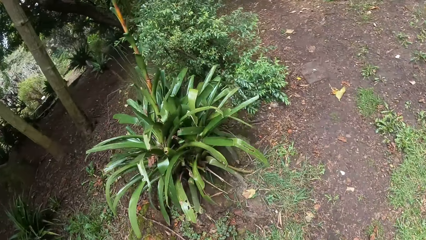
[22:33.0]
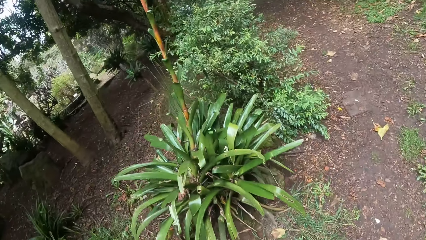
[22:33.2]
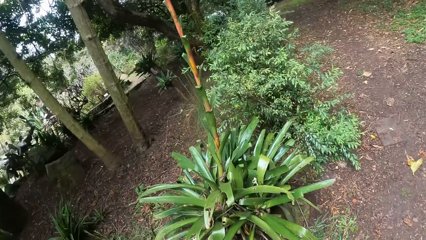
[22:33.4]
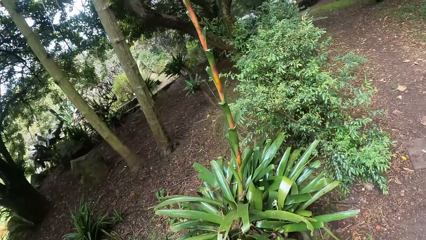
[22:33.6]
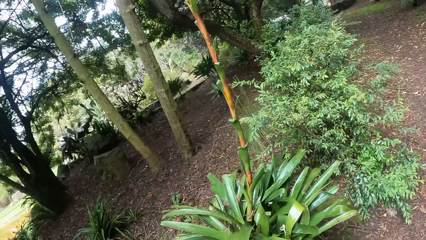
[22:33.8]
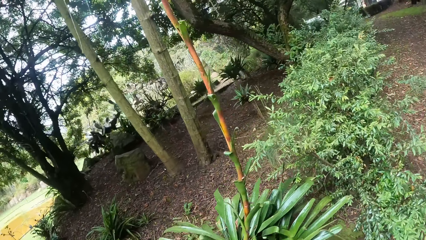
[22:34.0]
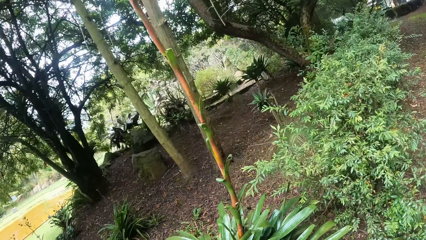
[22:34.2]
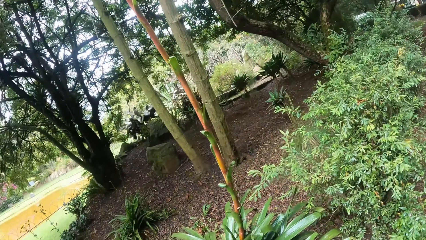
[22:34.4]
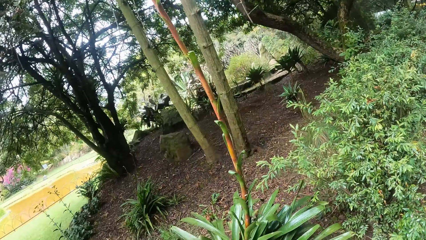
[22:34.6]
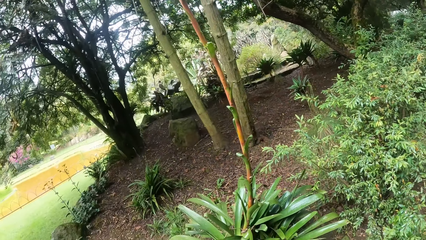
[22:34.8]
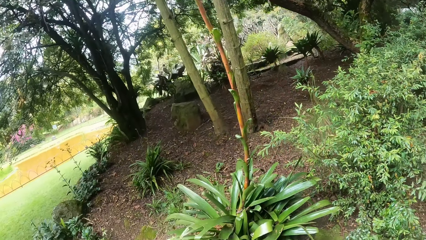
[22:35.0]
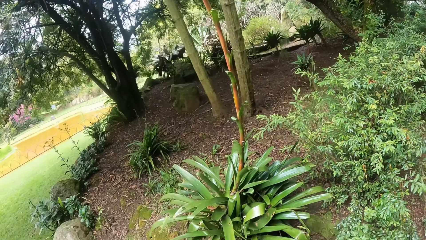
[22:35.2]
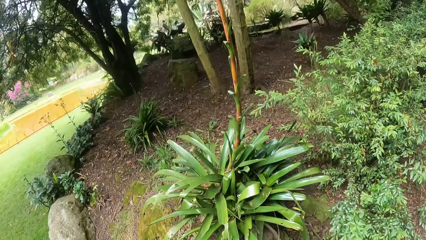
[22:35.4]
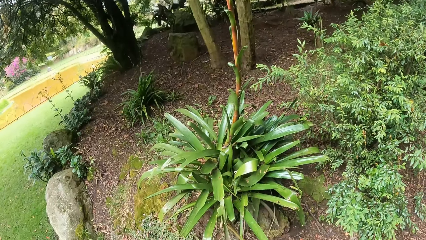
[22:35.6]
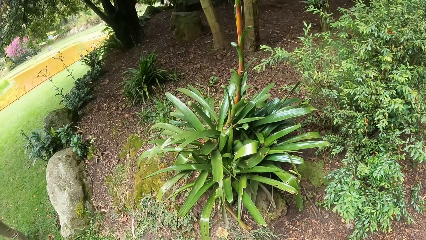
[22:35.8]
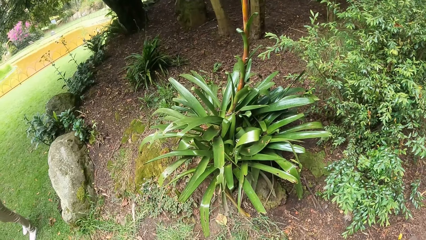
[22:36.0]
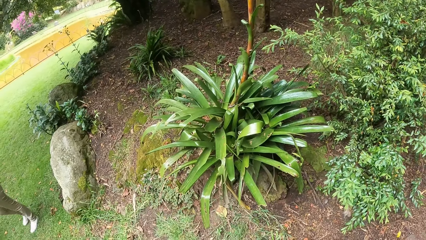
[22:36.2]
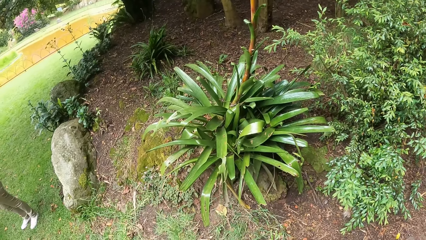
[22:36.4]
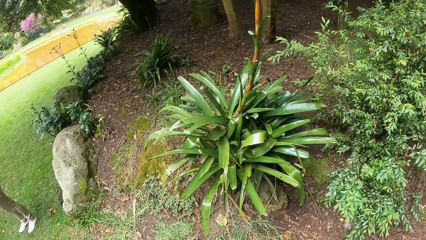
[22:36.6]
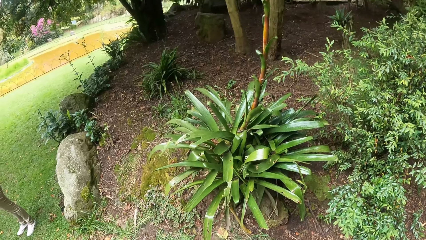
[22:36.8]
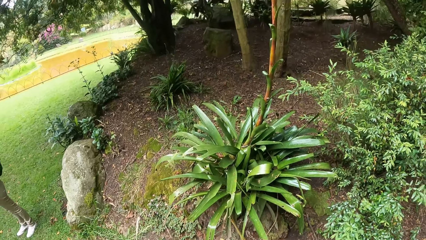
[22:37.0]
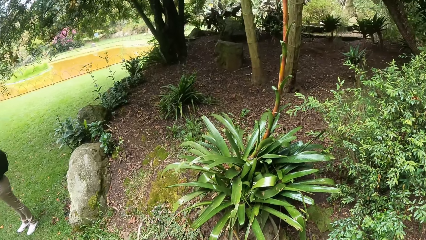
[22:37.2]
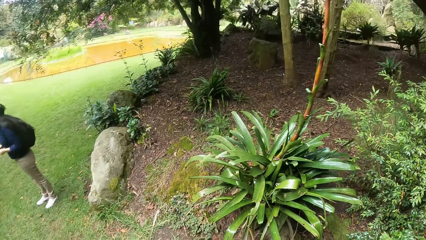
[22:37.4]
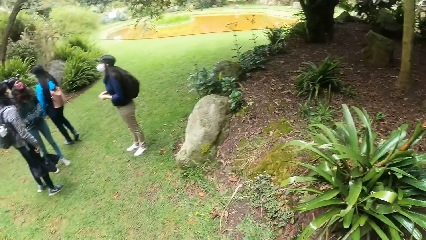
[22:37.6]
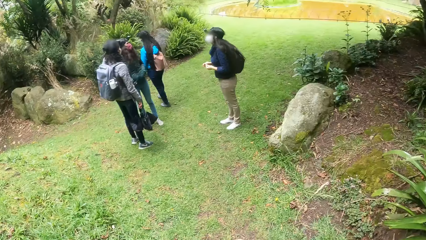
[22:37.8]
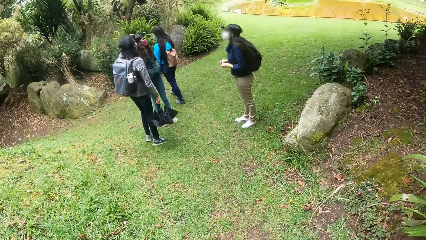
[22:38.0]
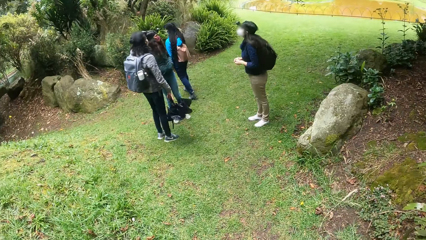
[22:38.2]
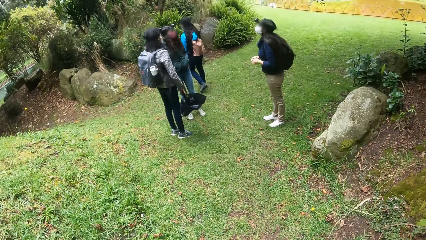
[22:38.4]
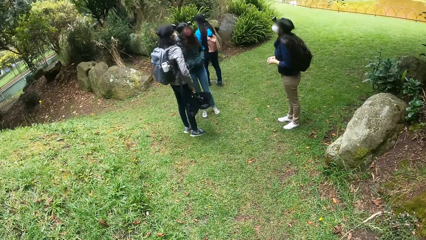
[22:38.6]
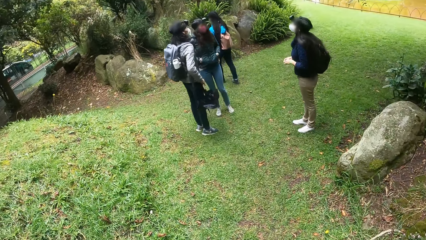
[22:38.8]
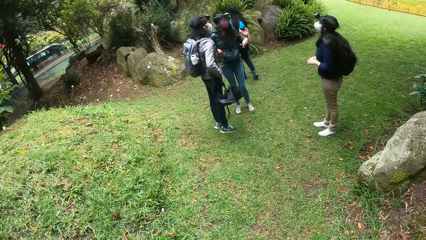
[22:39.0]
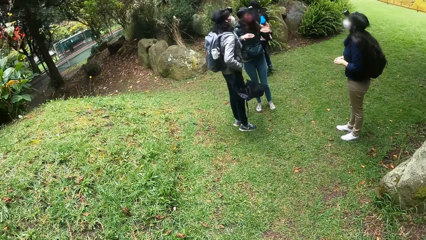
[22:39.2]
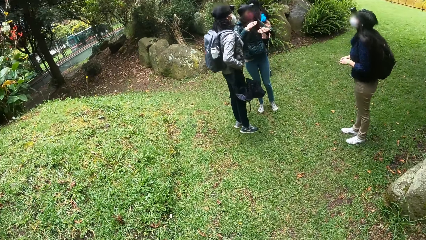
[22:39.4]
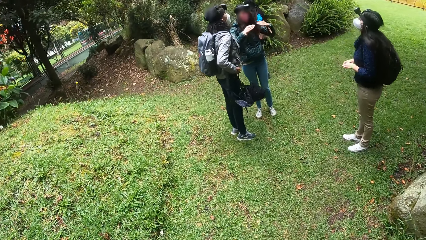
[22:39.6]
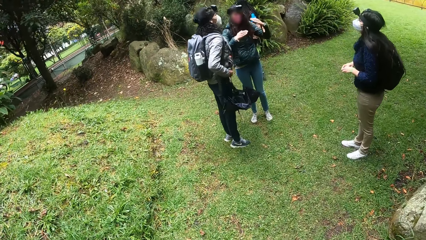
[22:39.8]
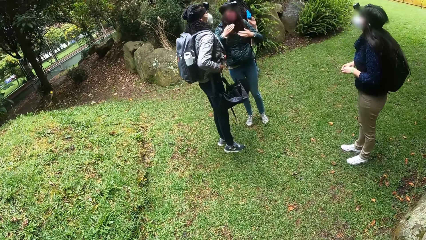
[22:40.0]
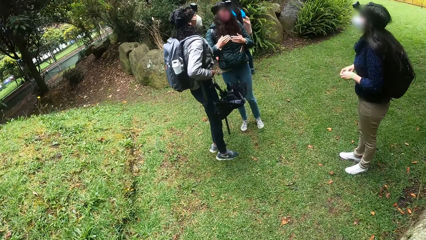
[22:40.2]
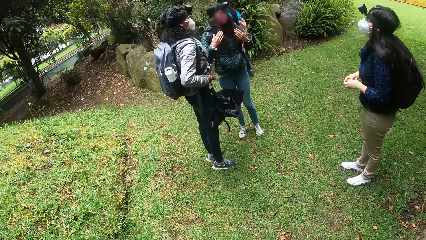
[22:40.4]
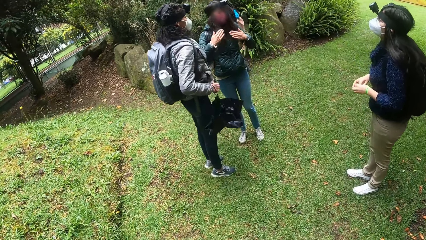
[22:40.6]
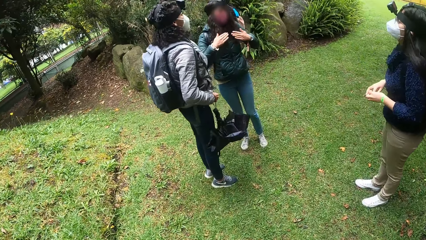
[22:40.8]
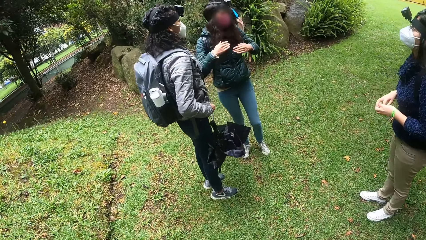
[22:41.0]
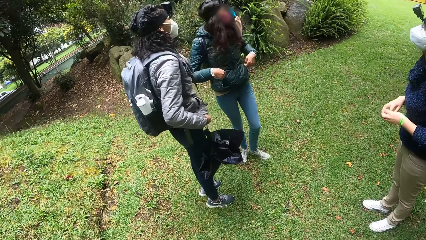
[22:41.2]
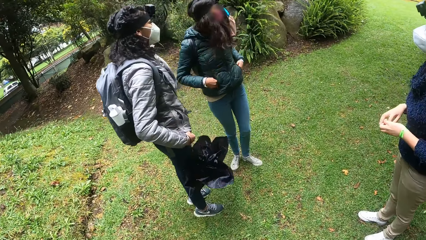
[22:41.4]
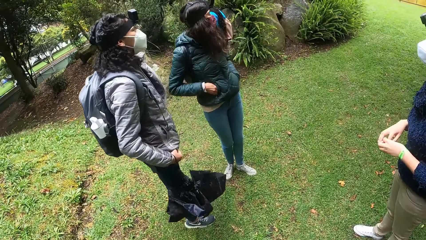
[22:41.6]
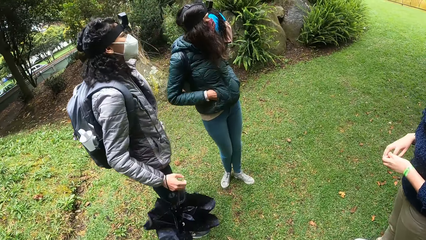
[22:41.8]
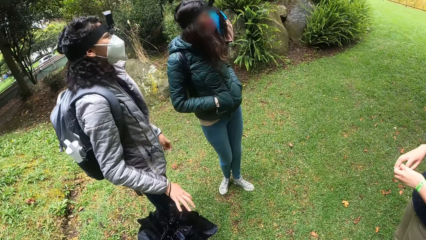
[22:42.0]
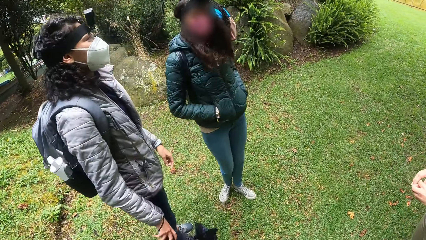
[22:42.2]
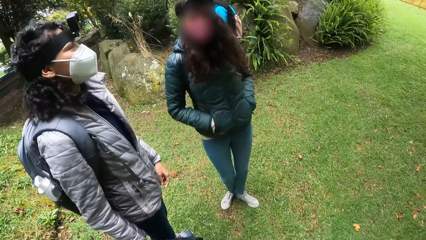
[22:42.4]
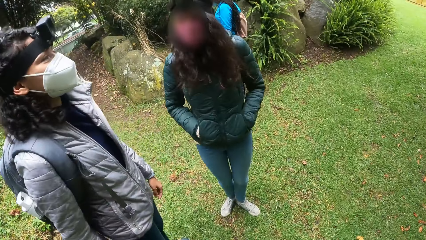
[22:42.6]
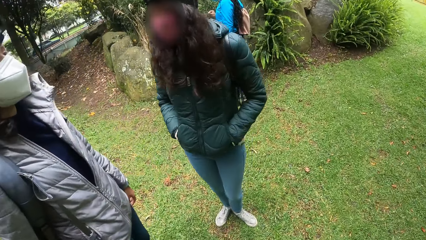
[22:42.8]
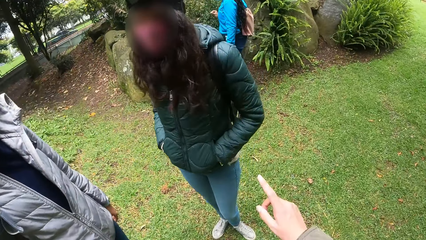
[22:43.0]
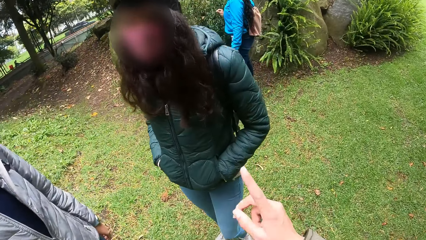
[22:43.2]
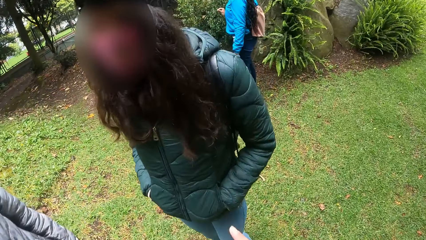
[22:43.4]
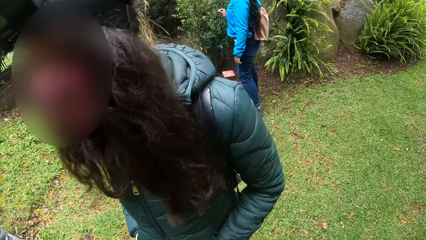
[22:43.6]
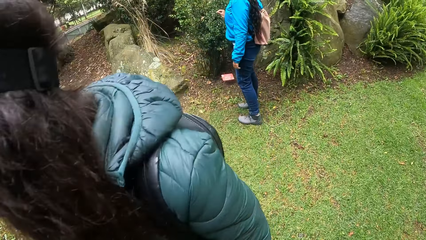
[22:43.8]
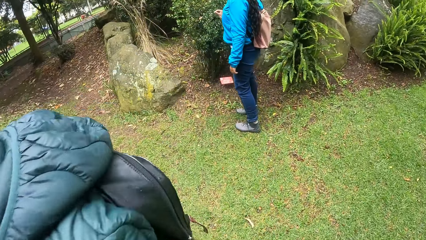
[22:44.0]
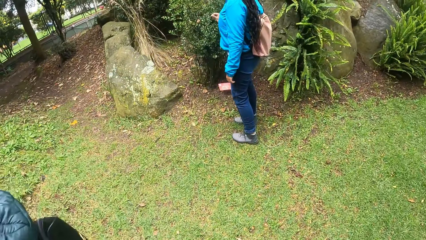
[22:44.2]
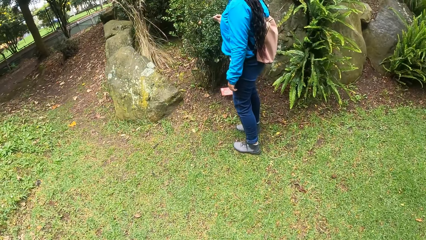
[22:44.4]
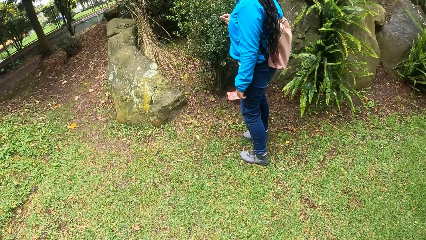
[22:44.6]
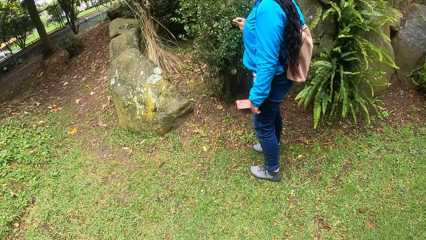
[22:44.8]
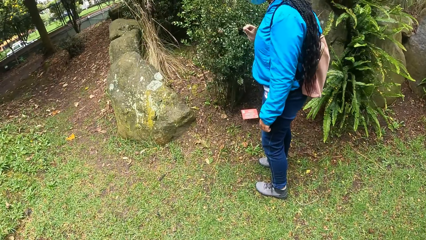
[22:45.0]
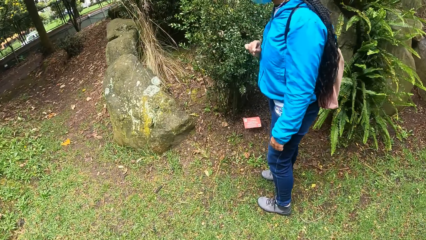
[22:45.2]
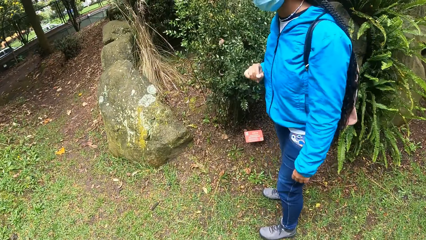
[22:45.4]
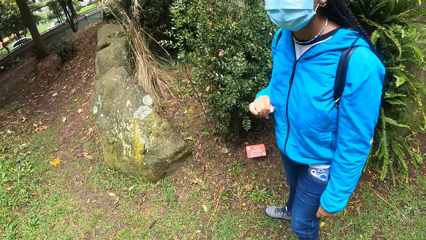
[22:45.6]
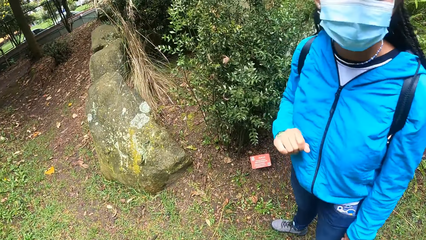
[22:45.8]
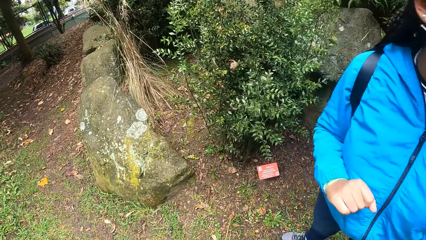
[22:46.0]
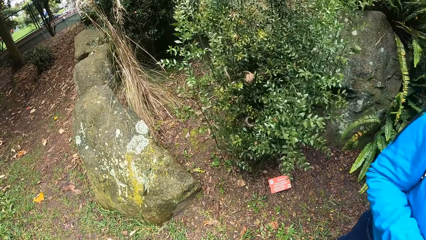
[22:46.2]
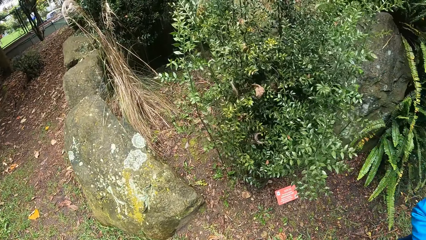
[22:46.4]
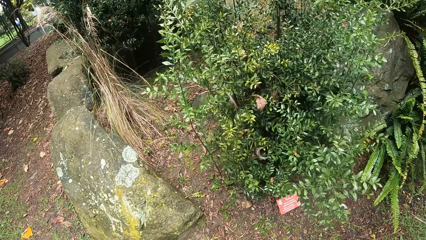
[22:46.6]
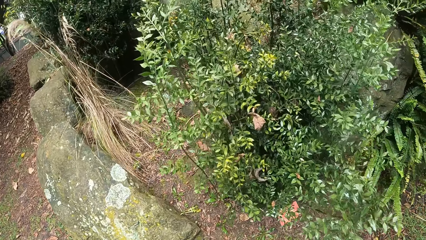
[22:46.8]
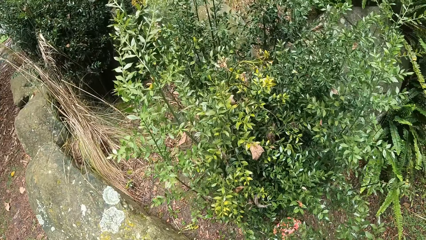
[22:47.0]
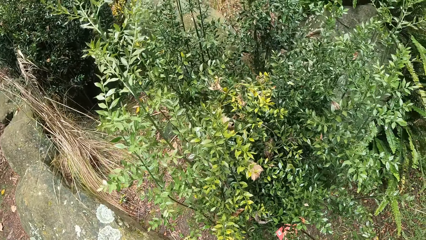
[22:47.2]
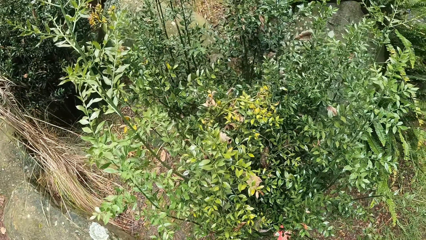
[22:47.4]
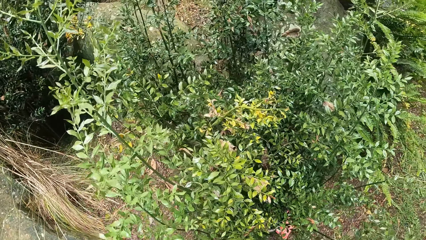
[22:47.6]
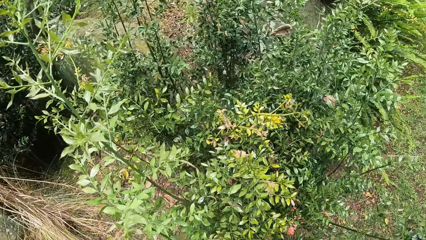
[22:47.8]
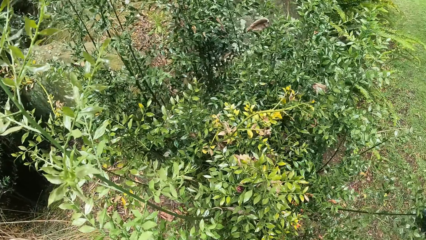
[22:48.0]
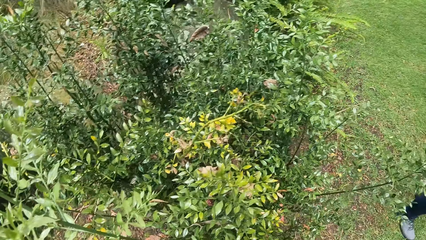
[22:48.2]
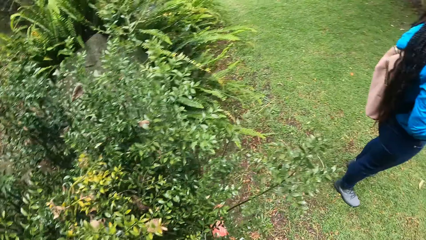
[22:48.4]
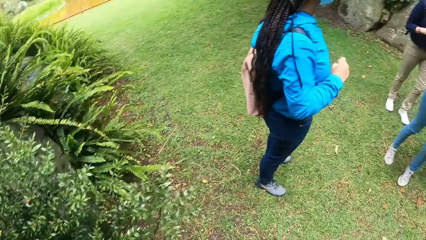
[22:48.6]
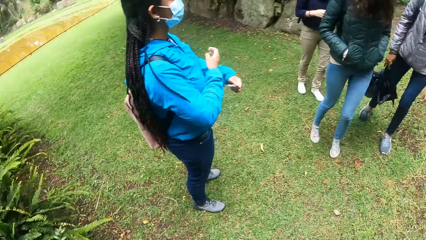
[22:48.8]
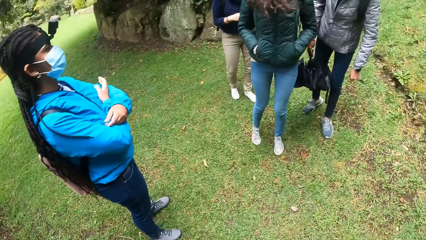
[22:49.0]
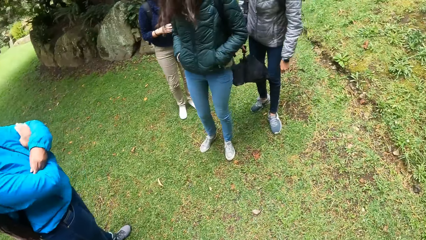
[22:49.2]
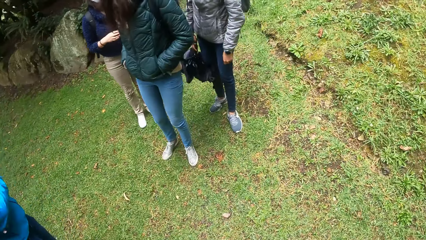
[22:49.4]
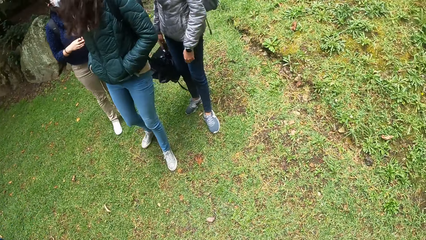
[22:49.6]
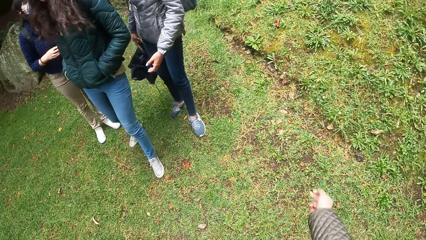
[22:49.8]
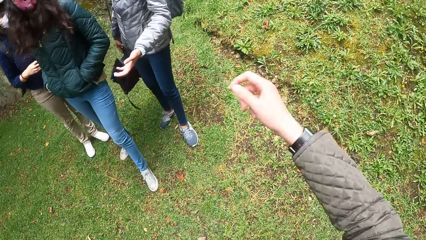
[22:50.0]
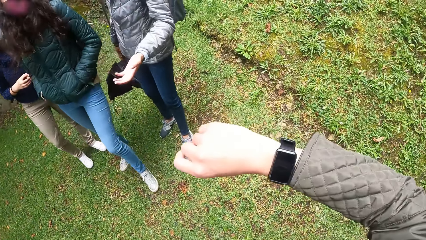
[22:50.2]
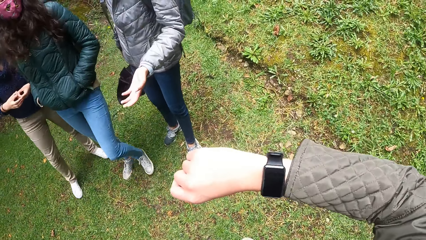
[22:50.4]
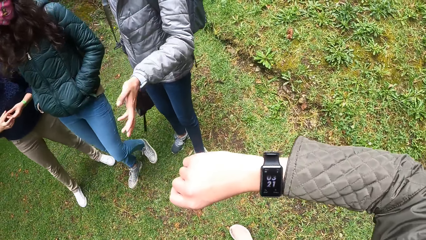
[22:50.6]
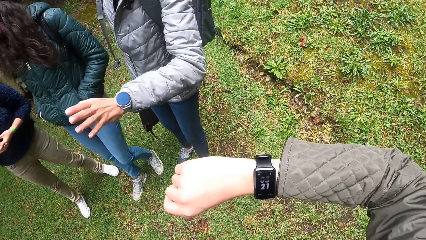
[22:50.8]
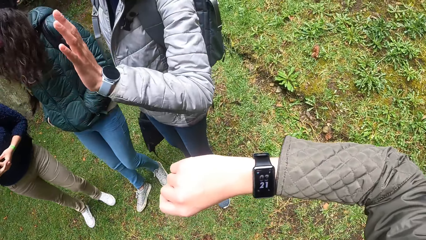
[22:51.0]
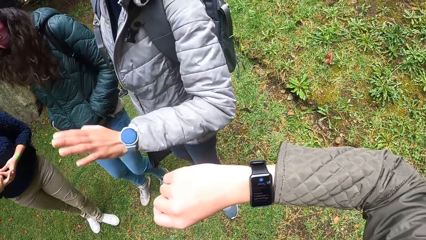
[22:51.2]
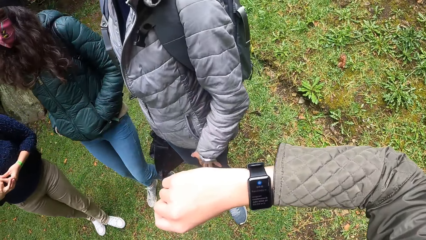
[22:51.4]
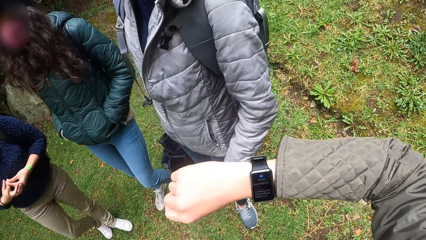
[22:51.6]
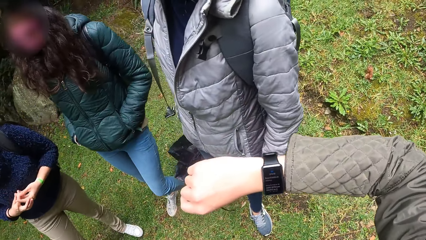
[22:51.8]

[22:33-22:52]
The camera wearer looks around. She walks. A woman walks away from the camera wearer. The camera wearer walks towards the bush. Another woman folds both hands. The camera wearer turns towards the first woman. A third woman gestures with her left hand. The camera wearer raises her right hand. She checks her watch. A fourth woman interacts with the other women and the camera wearer.
